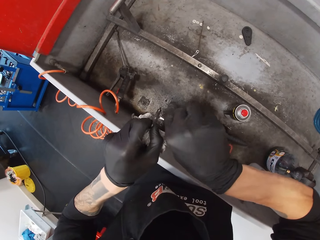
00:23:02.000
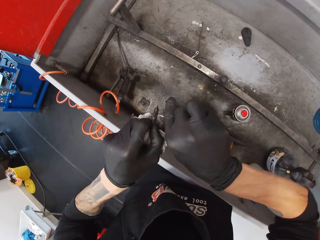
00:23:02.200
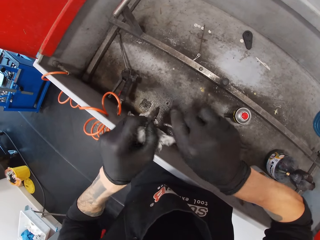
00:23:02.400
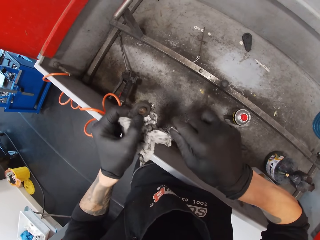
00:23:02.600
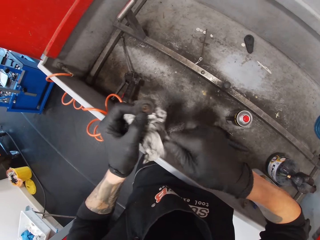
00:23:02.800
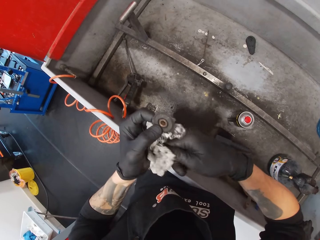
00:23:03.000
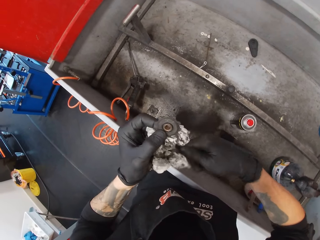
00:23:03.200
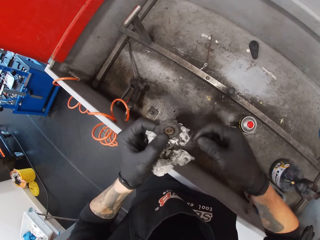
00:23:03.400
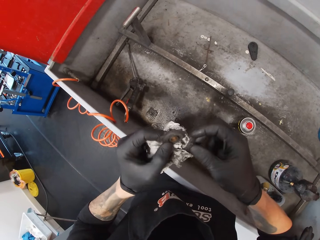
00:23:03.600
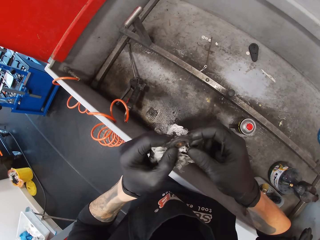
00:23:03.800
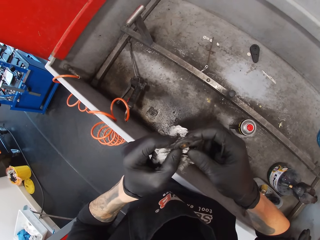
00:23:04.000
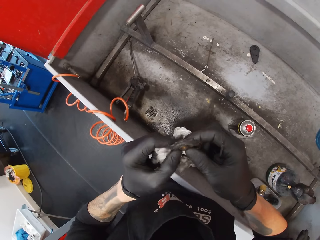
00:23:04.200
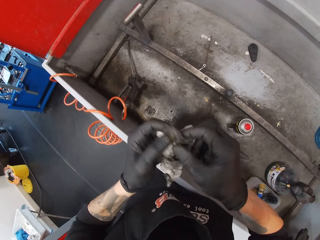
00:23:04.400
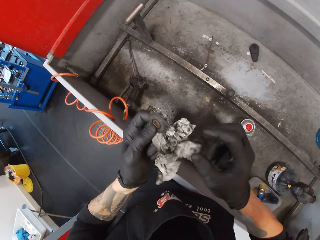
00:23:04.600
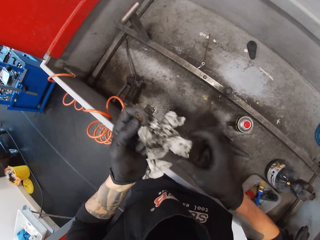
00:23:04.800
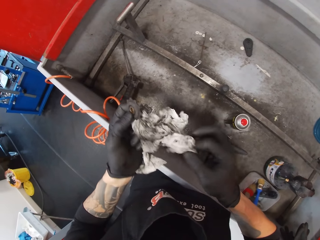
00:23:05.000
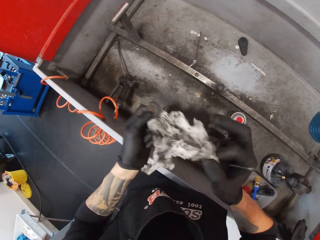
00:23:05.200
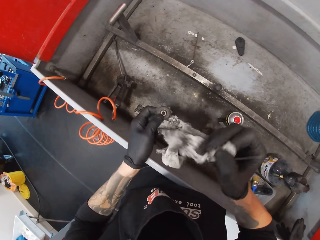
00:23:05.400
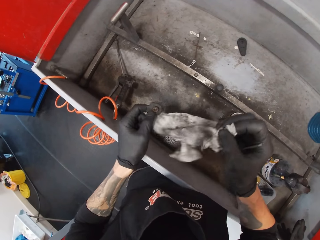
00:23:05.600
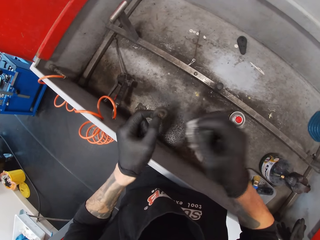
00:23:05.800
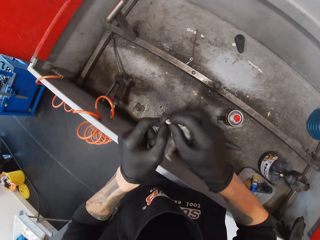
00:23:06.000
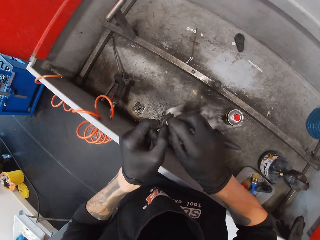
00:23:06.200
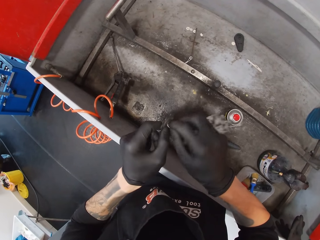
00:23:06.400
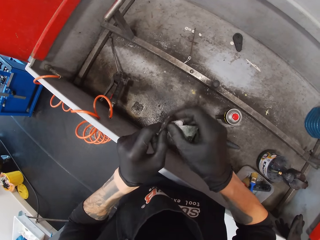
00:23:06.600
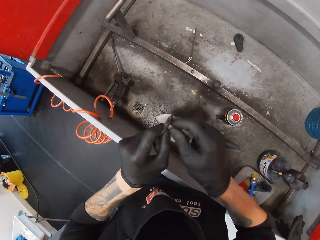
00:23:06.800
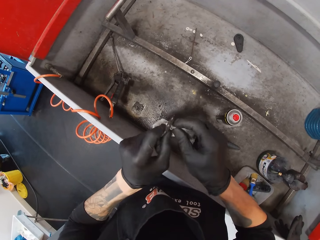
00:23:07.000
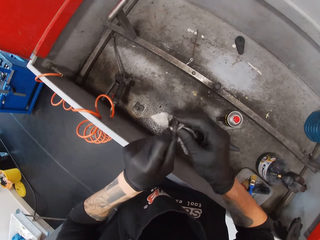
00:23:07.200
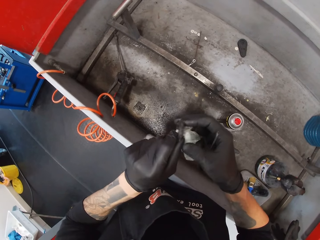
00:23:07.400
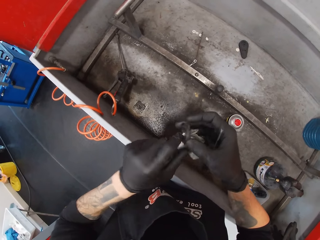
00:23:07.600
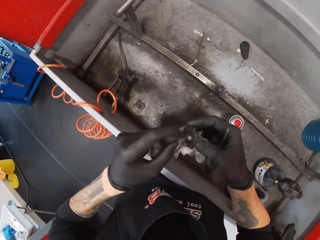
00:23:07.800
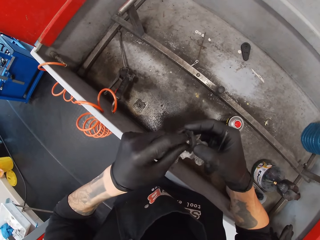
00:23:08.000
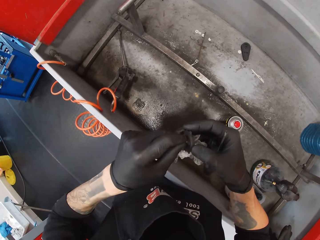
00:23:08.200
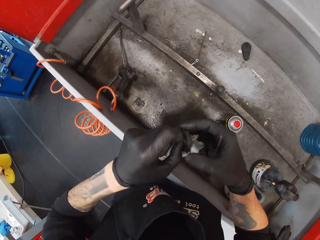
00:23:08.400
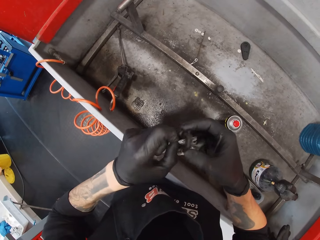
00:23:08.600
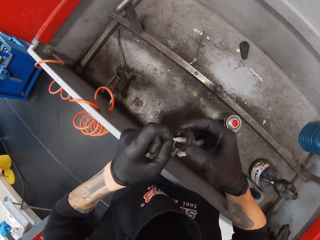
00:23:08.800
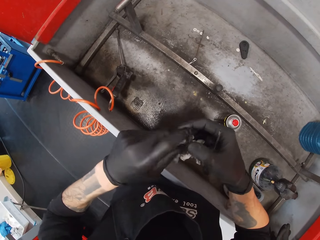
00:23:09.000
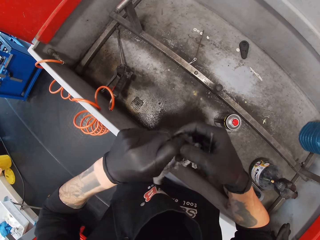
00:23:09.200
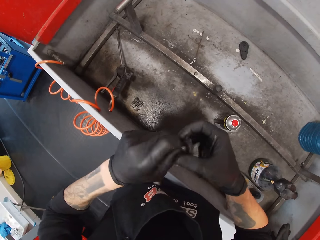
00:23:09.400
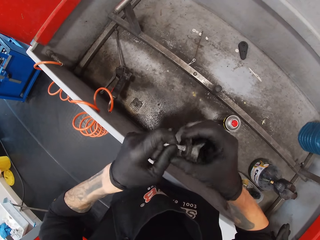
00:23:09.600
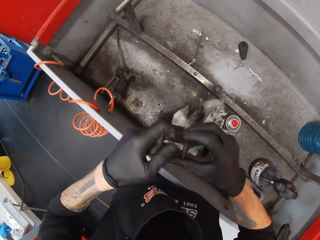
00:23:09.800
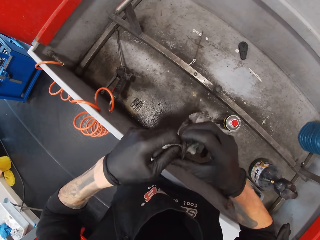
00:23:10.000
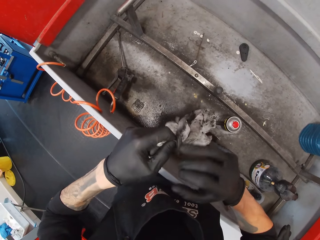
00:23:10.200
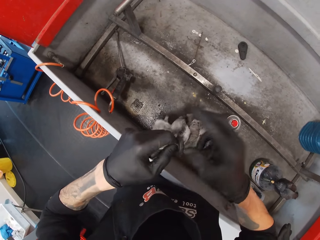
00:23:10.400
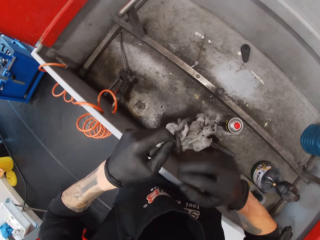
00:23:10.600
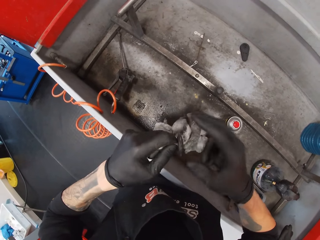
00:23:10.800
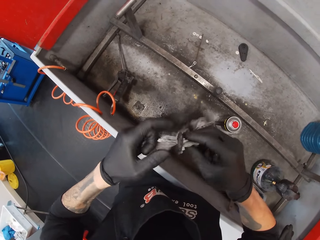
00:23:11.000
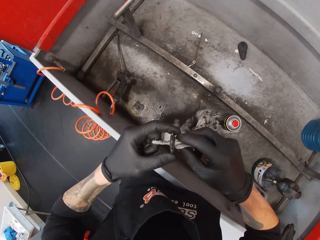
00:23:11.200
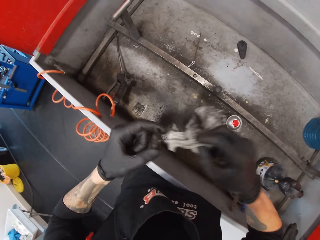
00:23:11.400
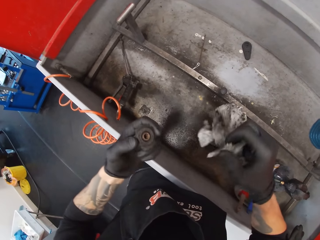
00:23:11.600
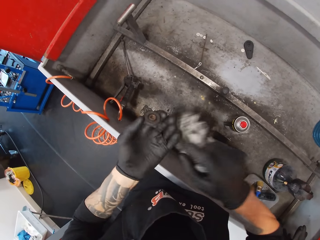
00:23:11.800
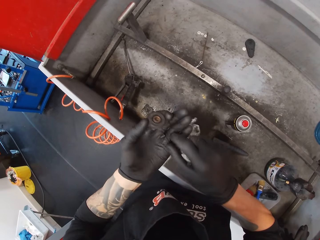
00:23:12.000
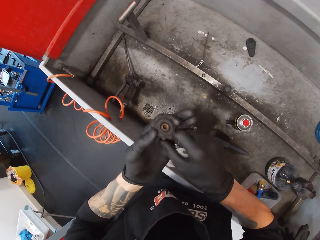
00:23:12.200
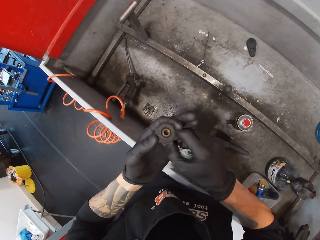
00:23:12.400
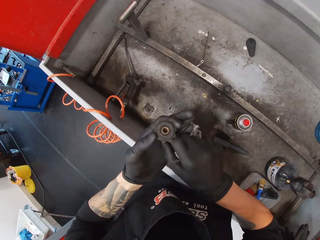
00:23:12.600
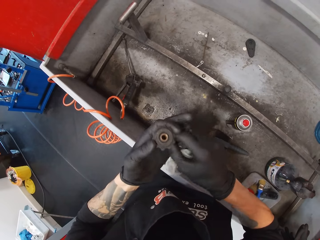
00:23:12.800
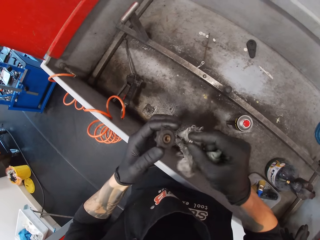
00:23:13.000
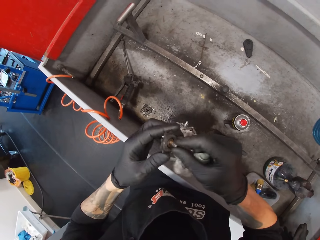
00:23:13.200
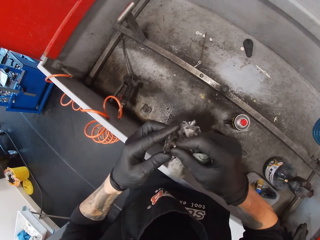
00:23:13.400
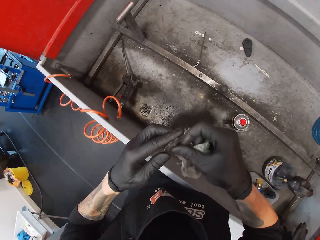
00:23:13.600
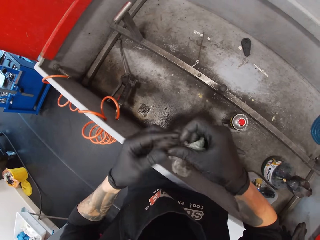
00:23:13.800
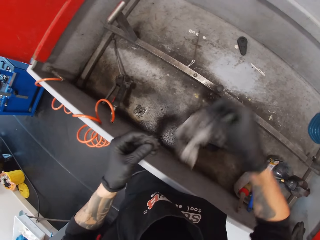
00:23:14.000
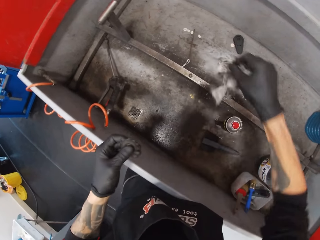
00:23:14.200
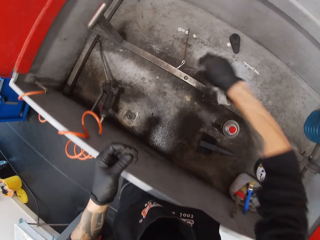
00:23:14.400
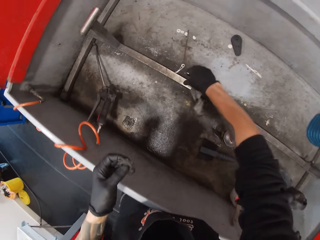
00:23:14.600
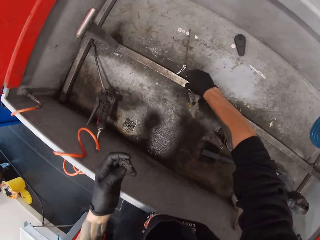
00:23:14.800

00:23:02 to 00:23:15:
The camera wearer wipes the screwdriver in the right hand with the tissue in the left hand. They look at the hub. They touch the bolt in the left hand with the right hand. They hold the paper towel with the right hand. They pick the tissue from the left hand with the right hand. They wipe the bolt with the tissue in the right hand. They fit the tissue in the hole at the middle of the bolt with the right hand. They pull the tissue at the middle of the bolt with the left hand. They wipe the tissue with the right hand. They remove the tissue from the middle of the bolt with the right hand. They hold the nut. They fit the small bolt at the middle of the big bolt with the right hand.

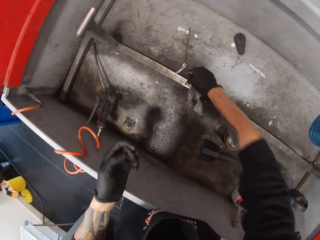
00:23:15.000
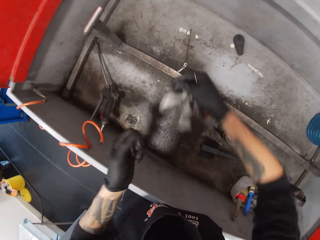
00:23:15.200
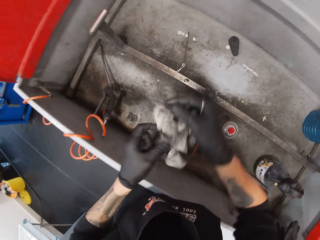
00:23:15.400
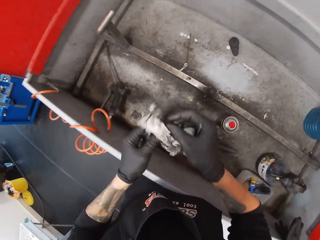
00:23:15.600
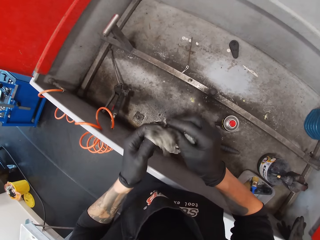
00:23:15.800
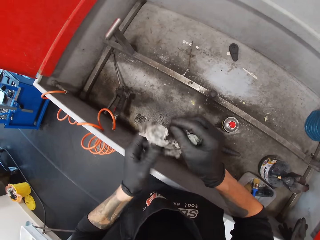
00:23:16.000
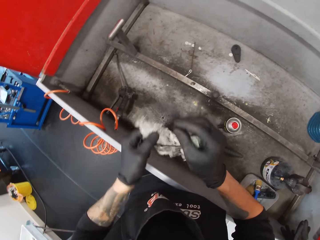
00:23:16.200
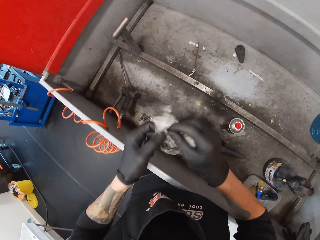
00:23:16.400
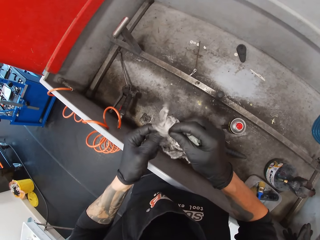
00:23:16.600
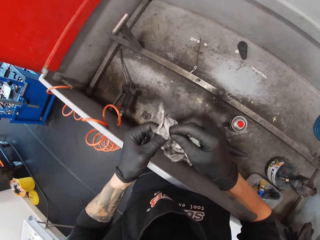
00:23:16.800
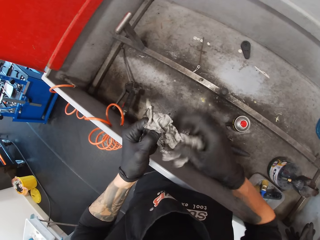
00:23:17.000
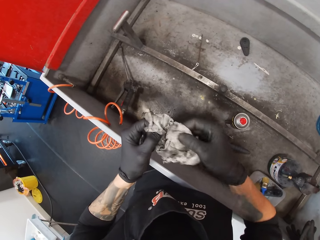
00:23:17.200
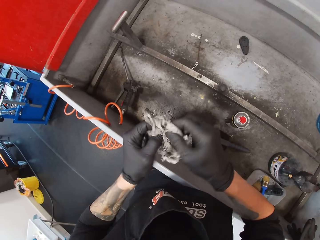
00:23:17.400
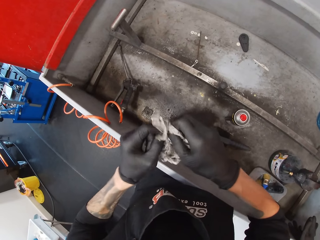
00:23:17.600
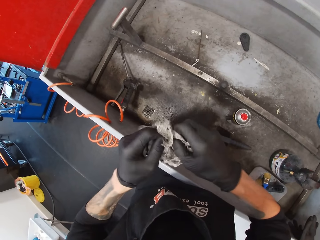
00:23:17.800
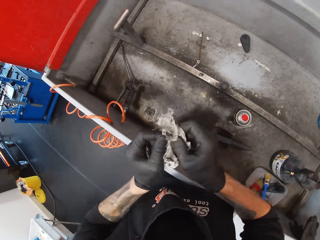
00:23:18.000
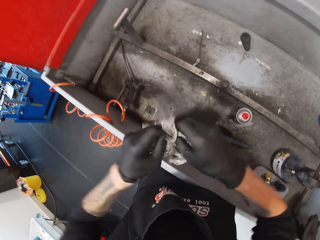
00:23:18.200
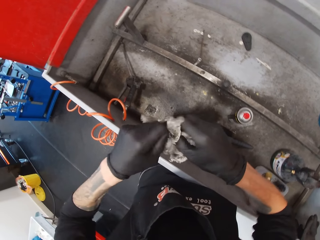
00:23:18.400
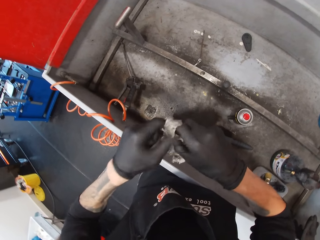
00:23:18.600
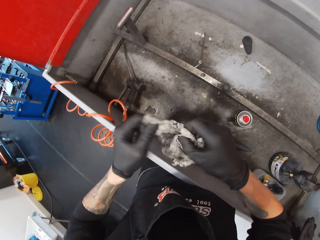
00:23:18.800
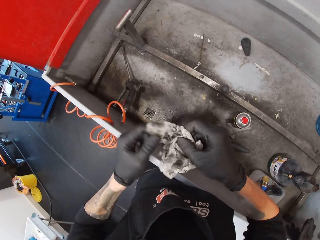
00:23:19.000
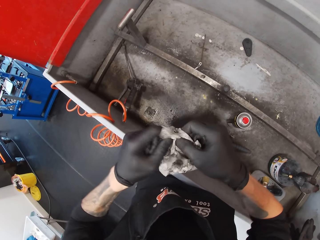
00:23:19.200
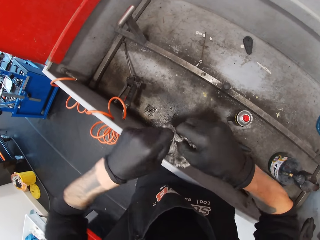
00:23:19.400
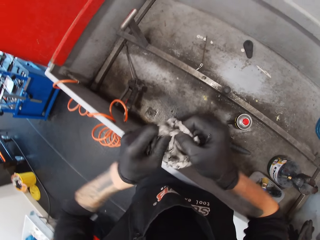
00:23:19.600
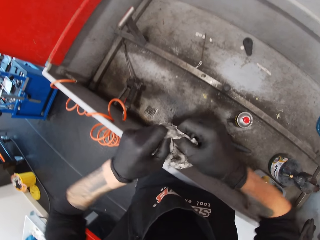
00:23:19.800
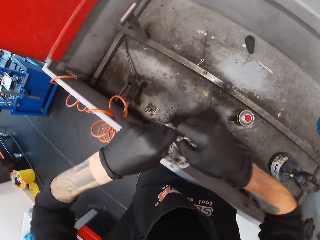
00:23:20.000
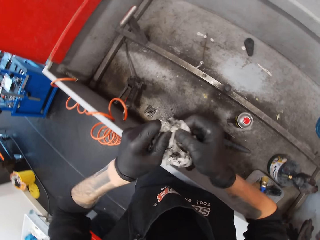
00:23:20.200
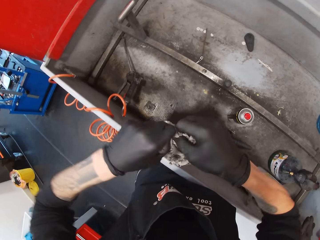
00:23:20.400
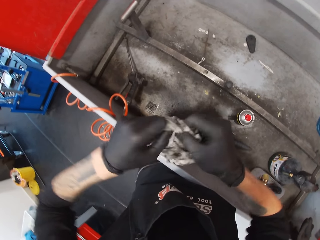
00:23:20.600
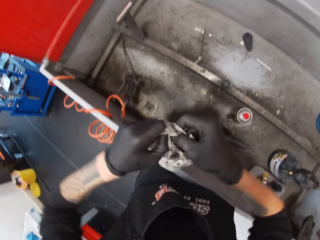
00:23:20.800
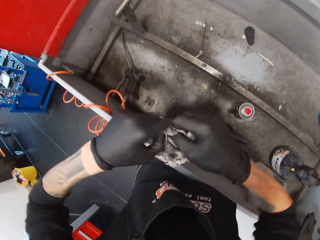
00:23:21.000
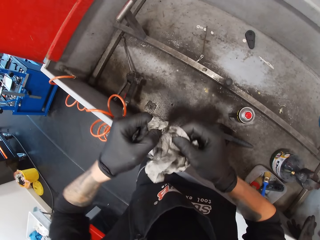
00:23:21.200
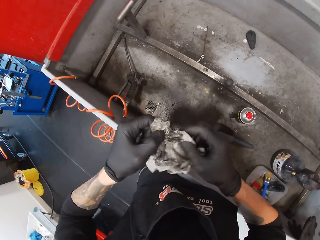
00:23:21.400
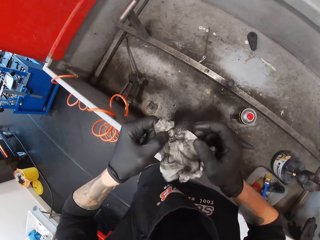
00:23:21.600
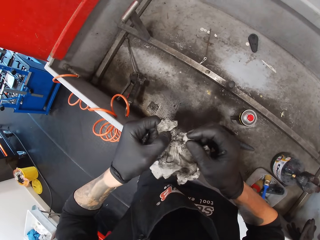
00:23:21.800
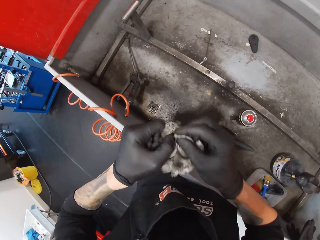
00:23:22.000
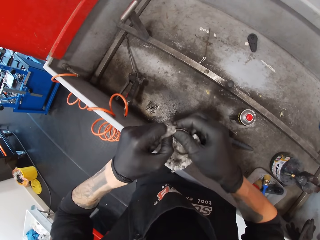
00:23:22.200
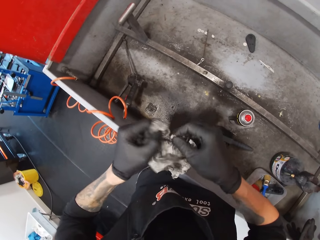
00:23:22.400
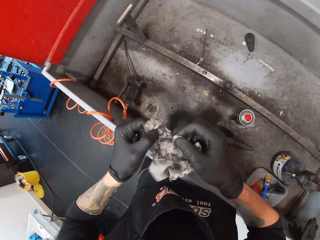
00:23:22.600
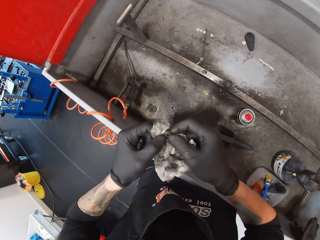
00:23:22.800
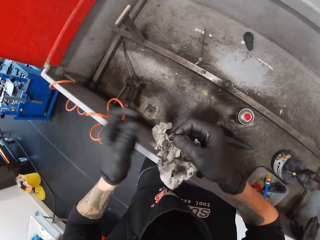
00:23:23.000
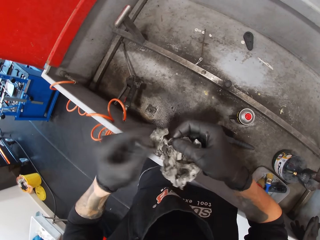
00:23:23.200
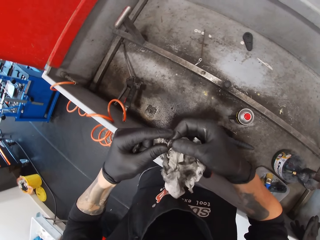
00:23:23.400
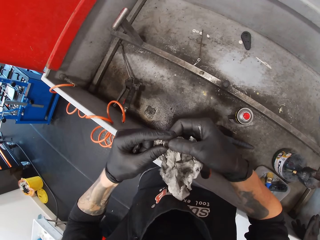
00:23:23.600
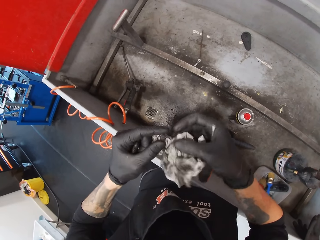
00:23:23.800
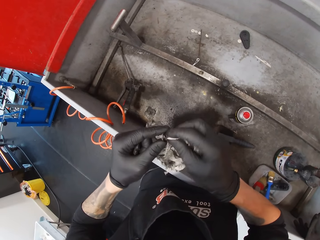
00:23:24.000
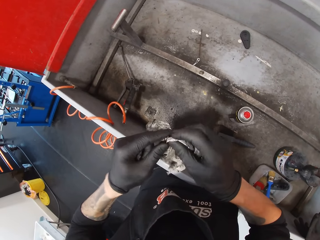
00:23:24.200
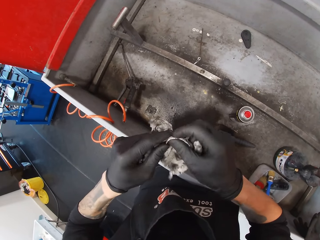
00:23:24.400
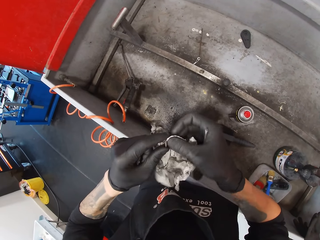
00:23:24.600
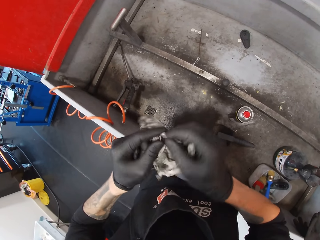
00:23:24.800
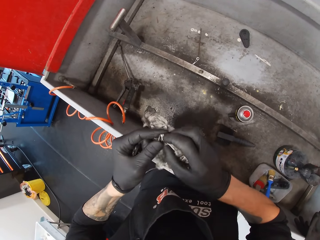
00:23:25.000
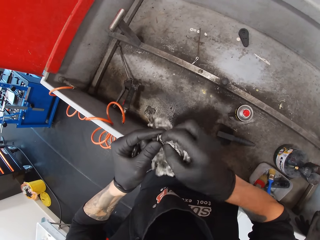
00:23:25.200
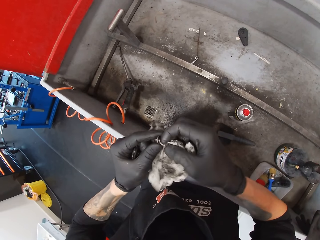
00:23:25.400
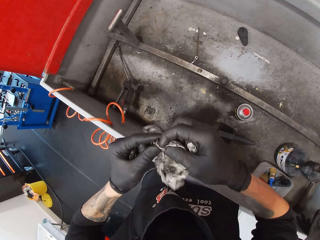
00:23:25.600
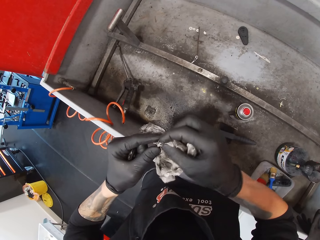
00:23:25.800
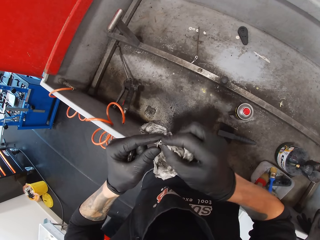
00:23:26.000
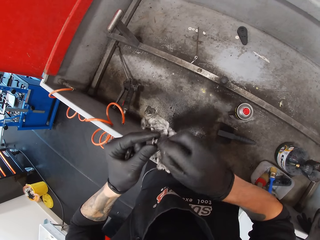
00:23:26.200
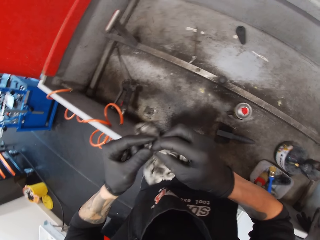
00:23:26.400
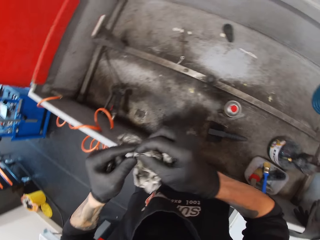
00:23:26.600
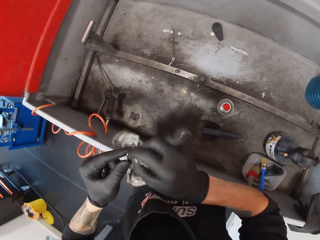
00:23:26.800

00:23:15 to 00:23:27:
The camera wearer picks the bolt head from the metal rod with the right hand. They wipe the bolt head with the tissue with both hands. They wipe the bolt head with the tissue in the right hand.
